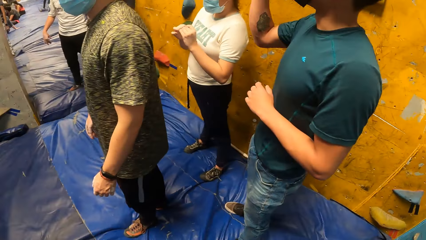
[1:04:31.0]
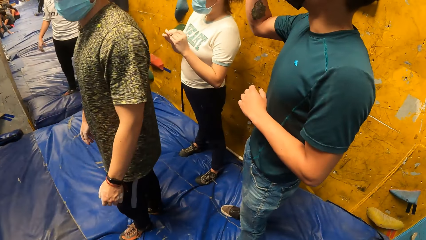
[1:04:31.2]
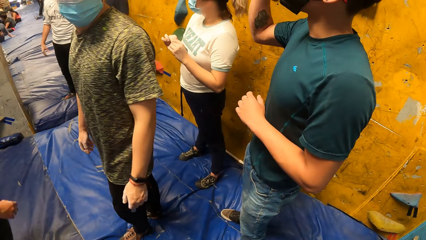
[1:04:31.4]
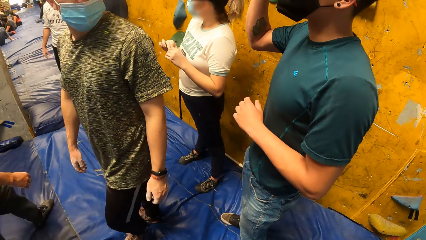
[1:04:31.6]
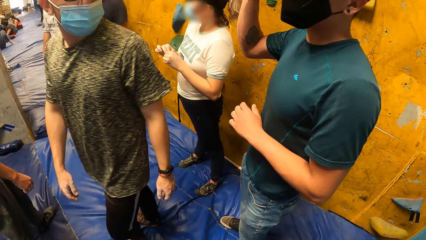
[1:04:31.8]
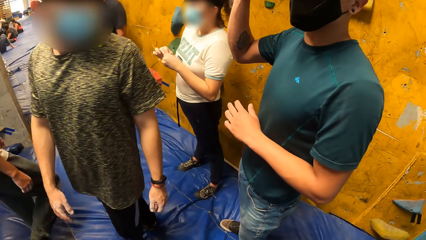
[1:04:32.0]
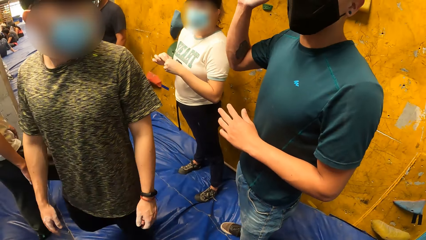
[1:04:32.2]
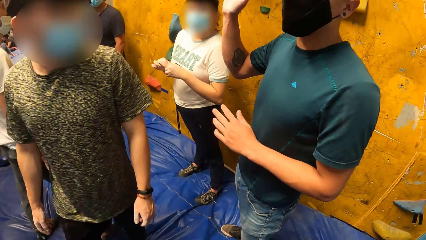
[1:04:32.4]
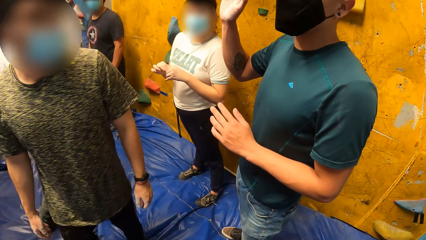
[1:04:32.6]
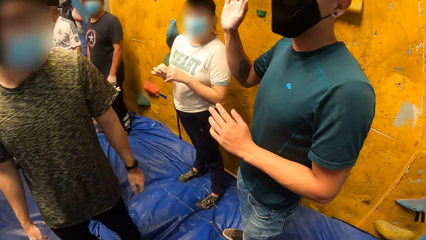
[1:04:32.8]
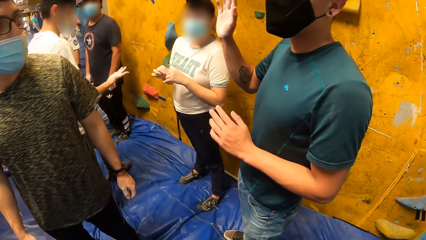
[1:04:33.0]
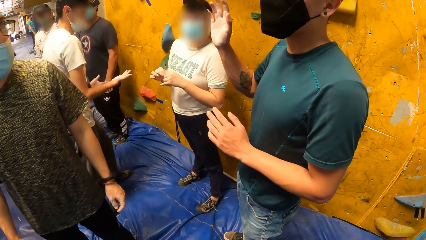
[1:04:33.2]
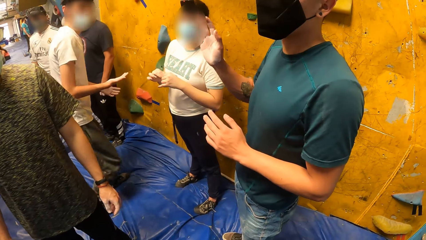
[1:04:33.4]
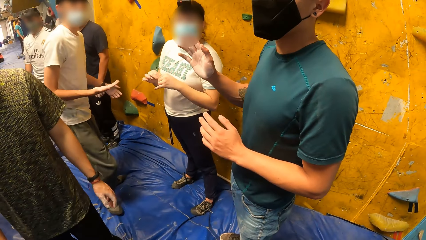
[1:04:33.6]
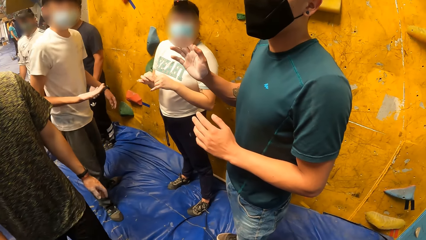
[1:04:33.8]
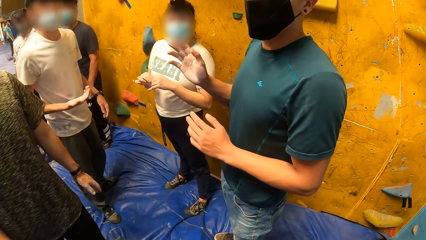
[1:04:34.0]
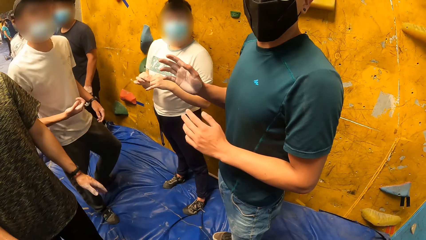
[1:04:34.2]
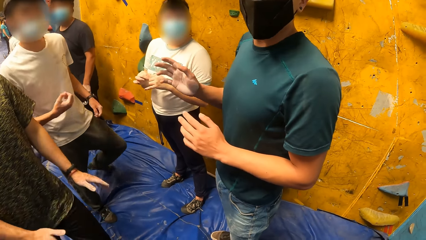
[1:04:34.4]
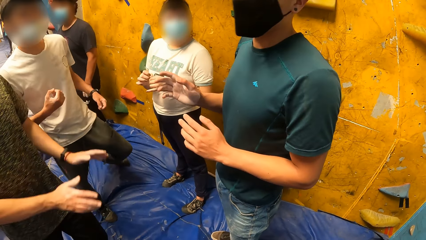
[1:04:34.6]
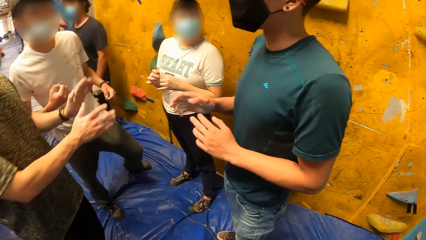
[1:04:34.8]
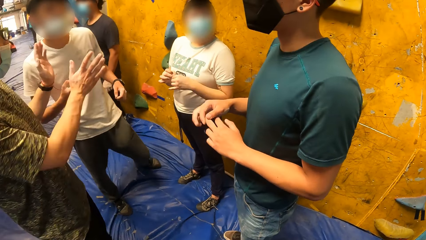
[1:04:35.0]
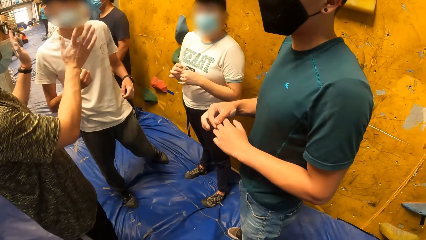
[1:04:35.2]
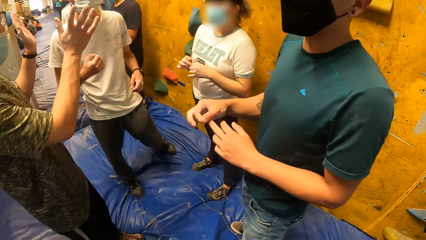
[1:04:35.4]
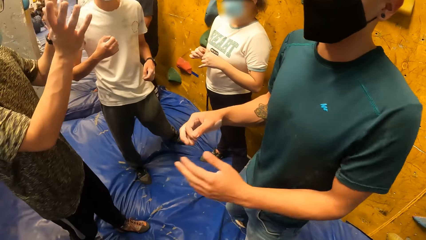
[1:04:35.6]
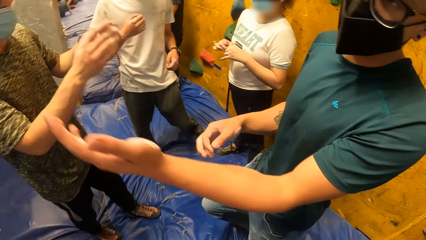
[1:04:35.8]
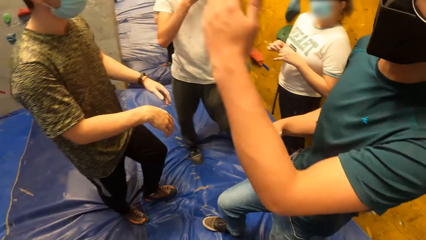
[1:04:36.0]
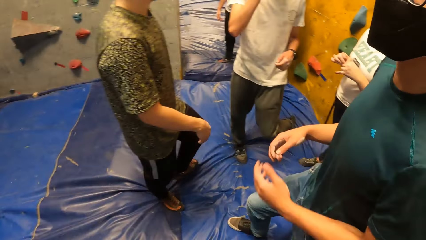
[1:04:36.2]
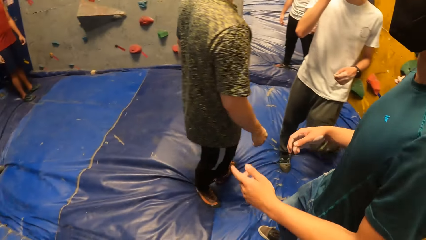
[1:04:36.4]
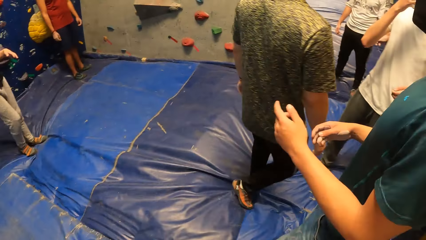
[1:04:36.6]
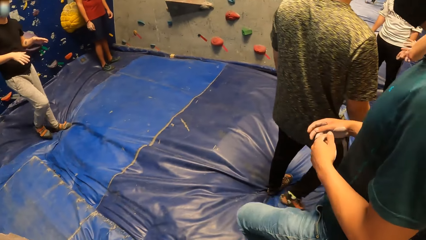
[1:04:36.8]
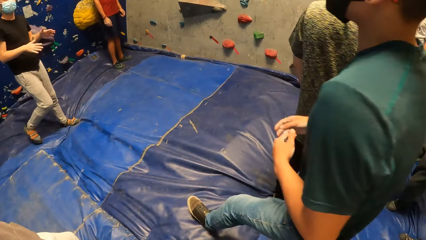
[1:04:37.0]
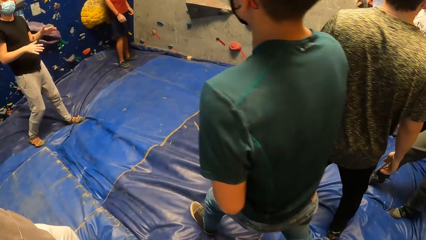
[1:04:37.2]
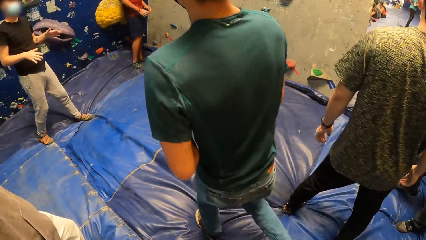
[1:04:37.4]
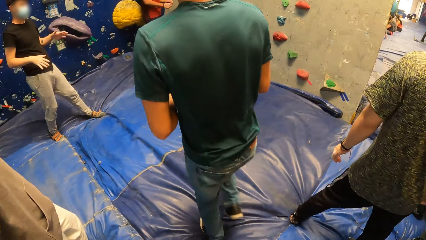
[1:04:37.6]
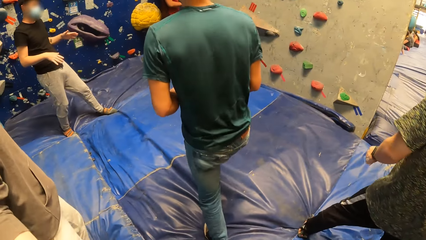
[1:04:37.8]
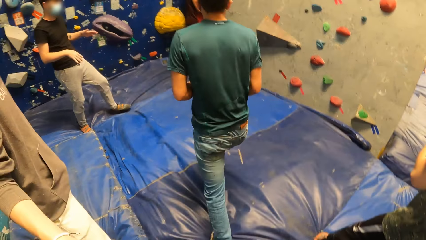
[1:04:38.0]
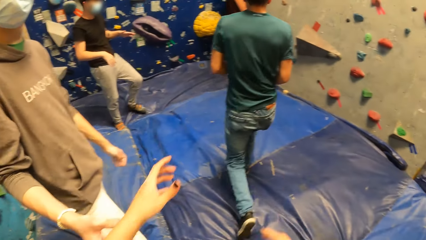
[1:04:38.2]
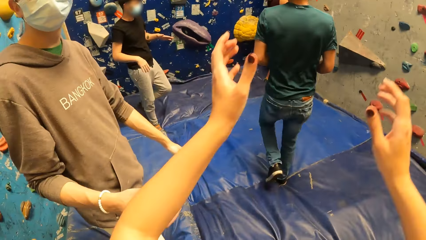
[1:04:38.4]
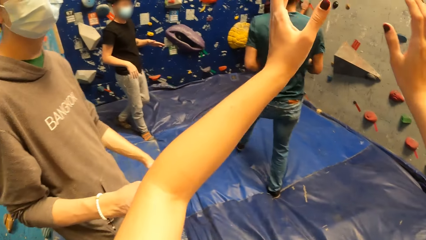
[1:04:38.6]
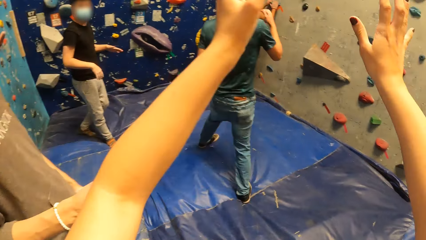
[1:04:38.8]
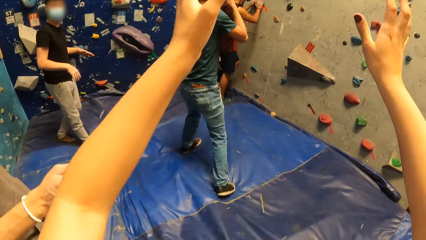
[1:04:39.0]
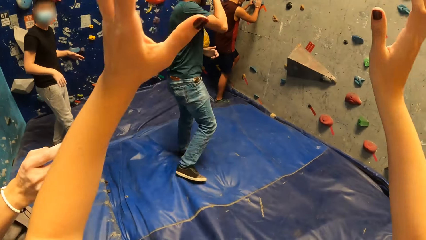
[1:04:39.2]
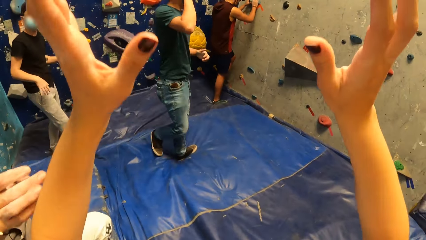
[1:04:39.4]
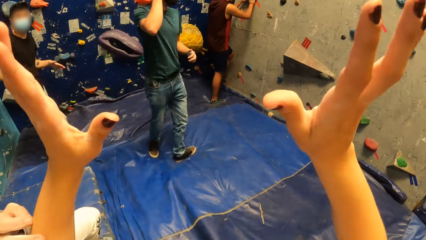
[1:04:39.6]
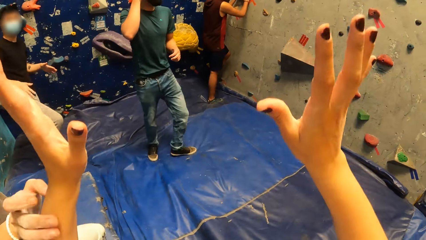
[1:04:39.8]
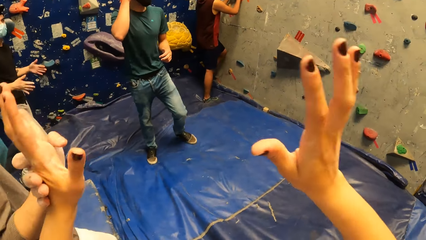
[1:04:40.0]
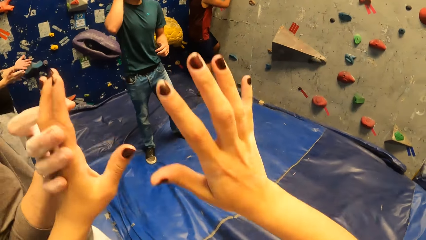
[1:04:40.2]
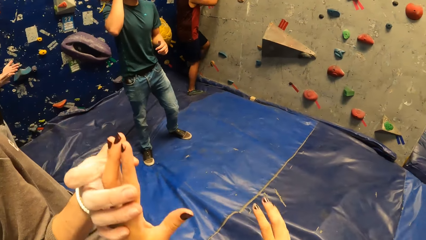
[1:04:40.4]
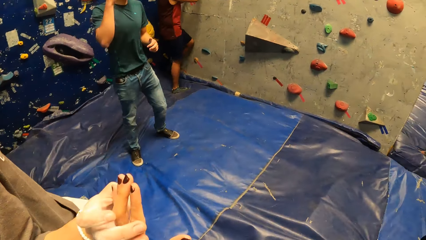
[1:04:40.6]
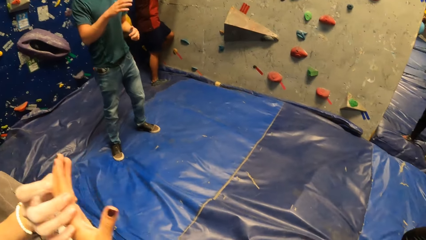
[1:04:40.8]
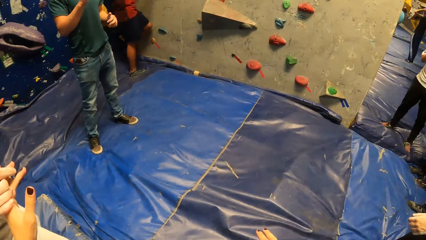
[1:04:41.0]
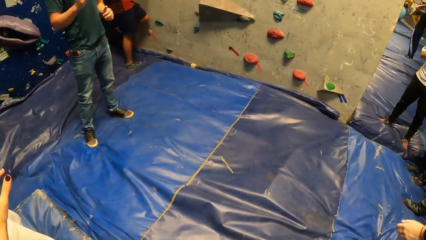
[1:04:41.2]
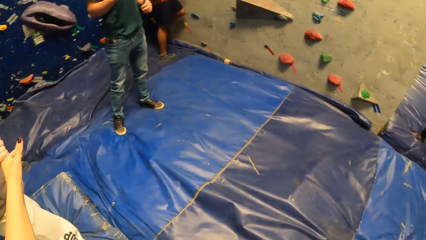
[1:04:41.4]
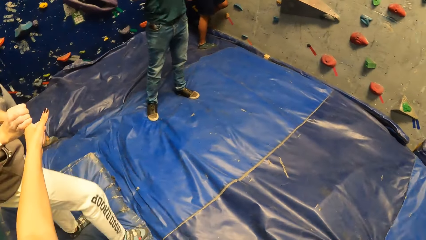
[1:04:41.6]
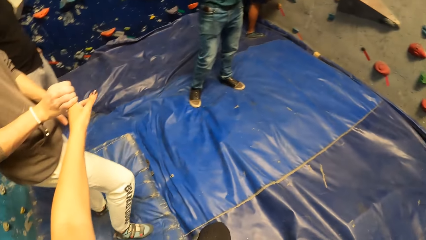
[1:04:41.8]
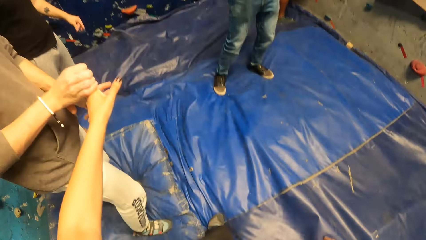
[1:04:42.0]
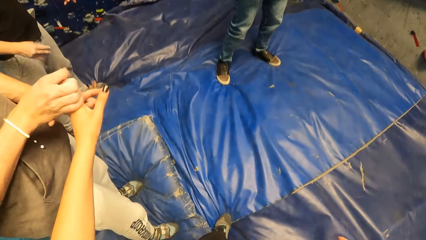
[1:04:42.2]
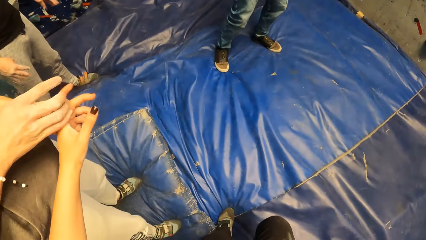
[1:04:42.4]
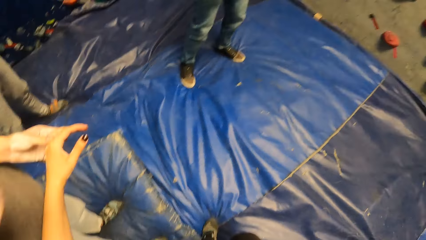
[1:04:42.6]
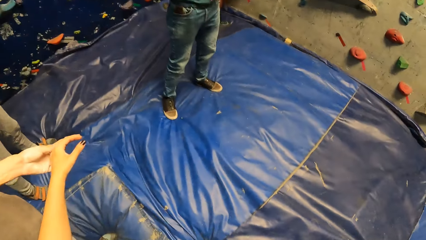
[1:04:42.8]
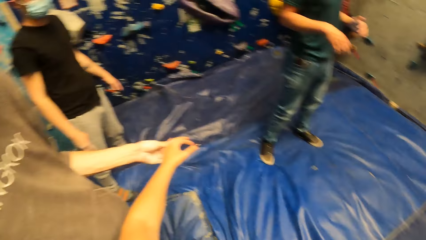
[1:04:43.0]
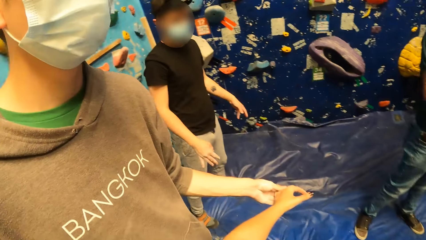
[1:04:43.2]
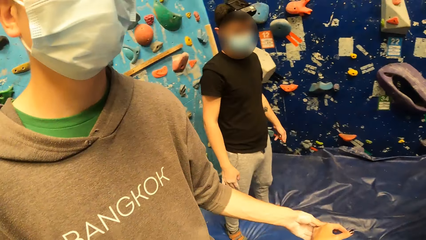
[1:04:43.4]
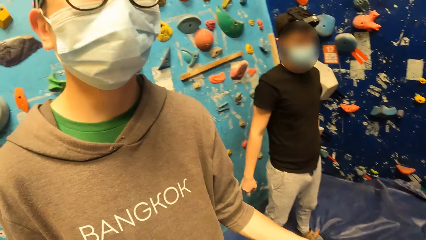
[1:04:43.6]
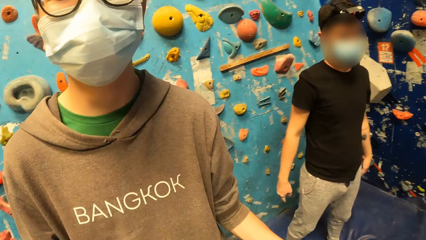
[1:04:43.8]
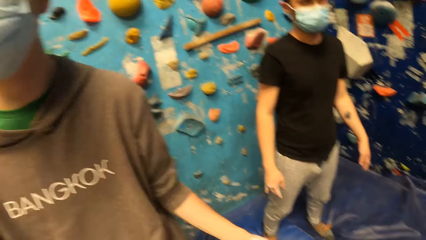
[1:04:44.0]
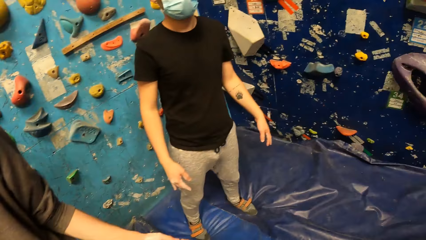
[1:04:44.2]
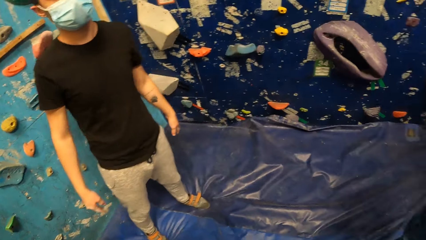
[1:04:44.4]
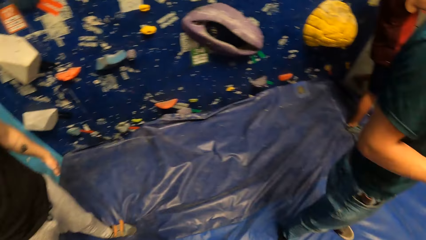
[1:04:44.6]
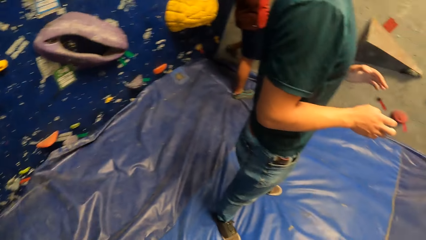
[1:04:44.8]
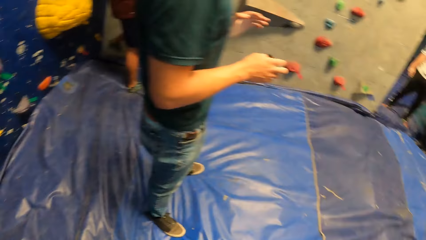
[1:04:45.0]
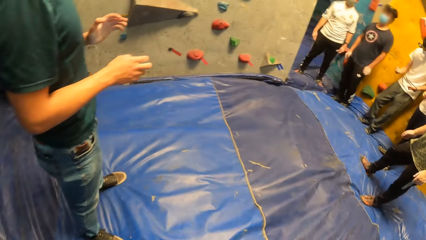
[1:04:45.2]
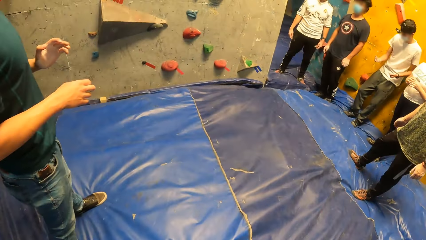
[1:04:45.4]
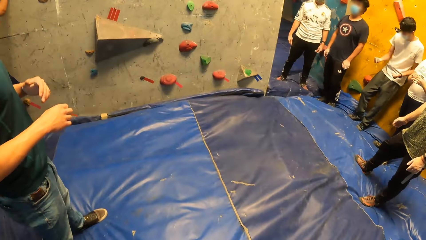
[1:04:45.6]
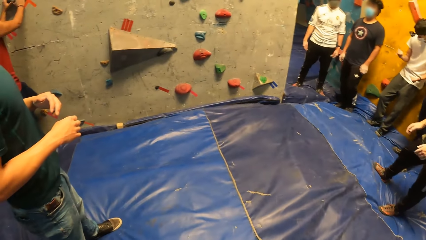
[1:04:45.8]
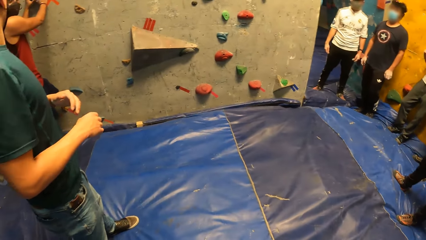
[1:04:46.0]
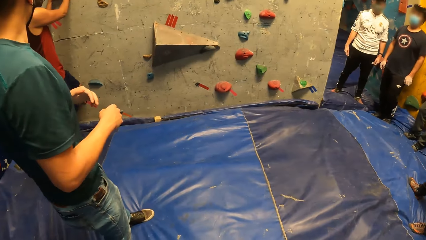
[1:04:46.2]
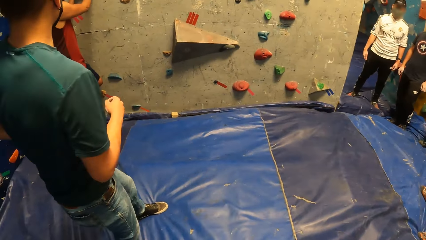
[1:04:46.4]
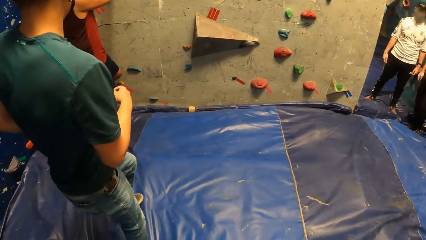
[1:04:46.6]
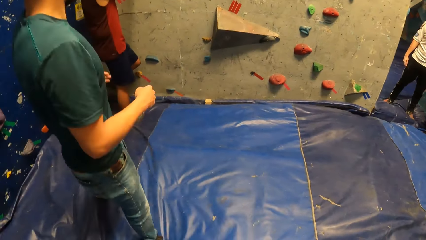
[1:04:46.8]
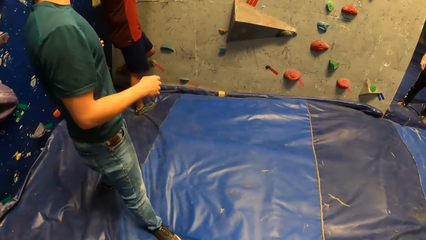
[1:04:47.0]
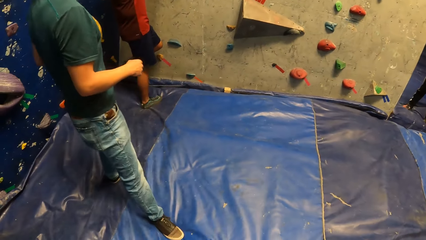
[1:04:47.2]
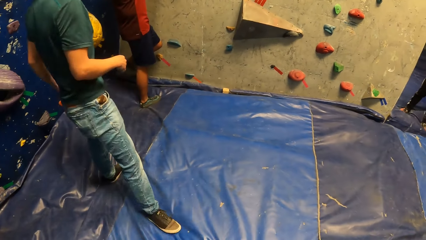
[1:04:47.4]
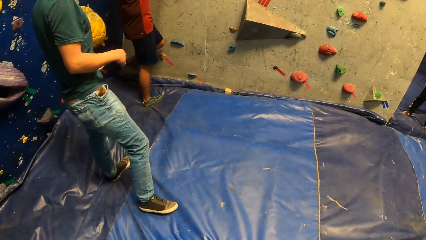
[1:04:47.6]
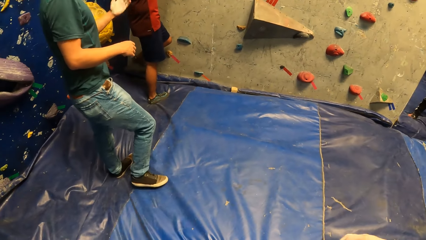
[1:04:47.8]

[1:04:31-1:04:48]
A man raises his left hand. The man walks around the boulder gym. The camera wearer raises her hands. The man holds the camera wearer's left hand with his right hand. The camera wearer looks around. The man holds the camera wearer's left hand with his left hand.
